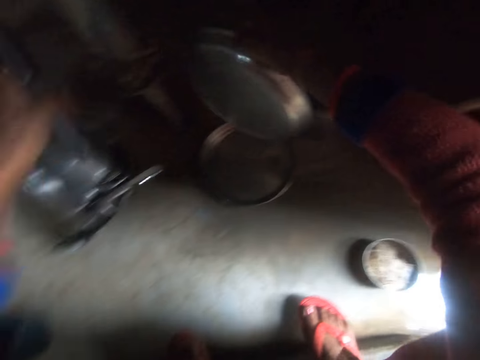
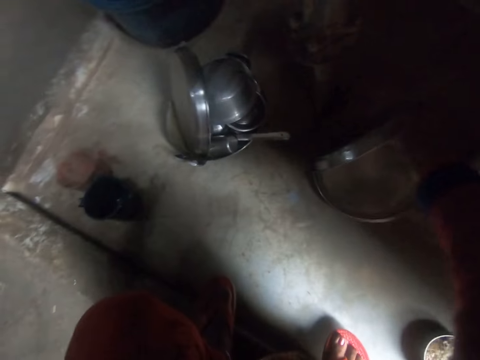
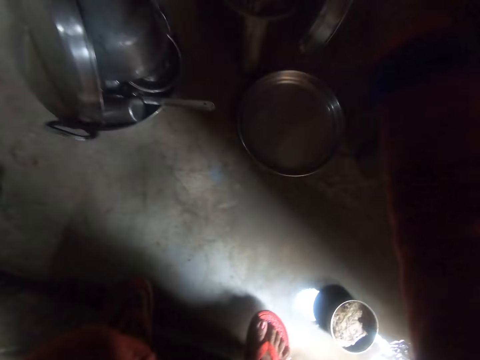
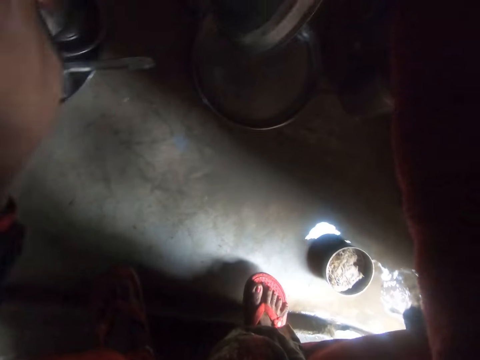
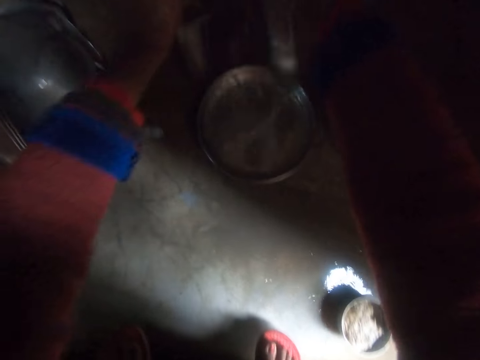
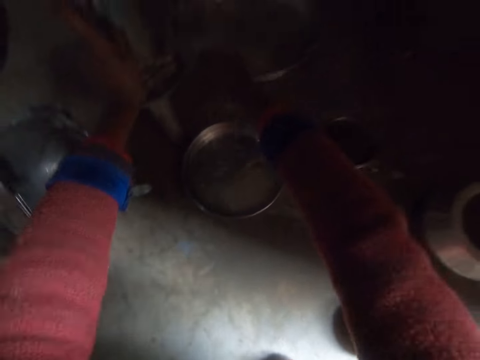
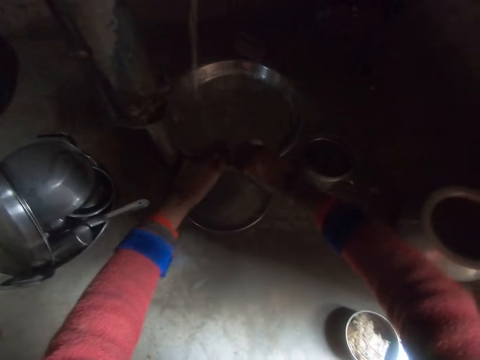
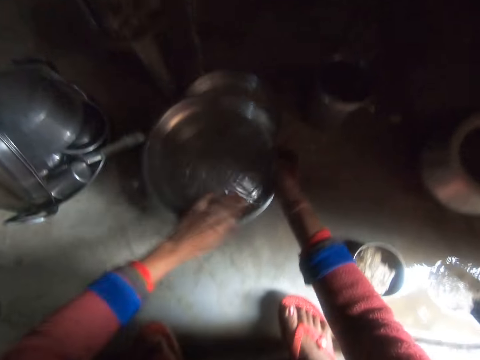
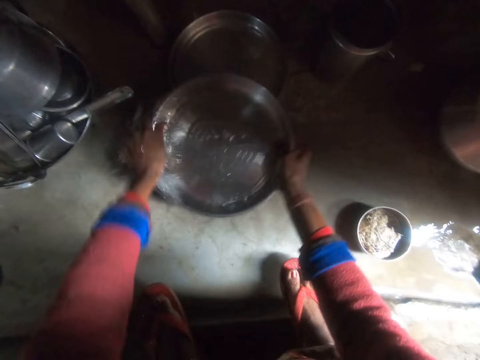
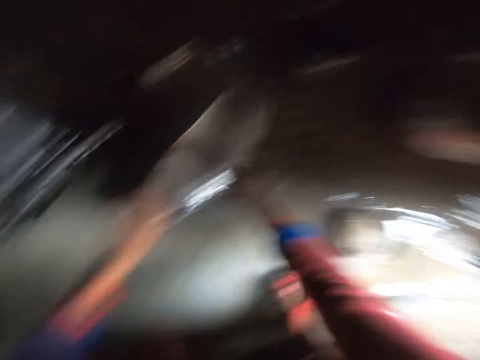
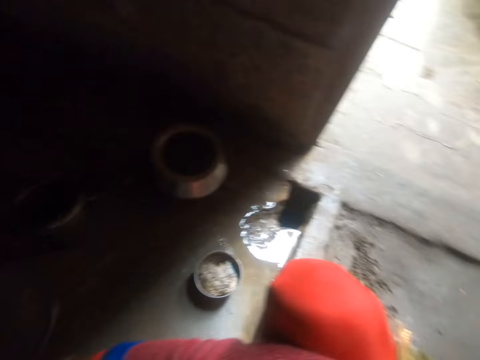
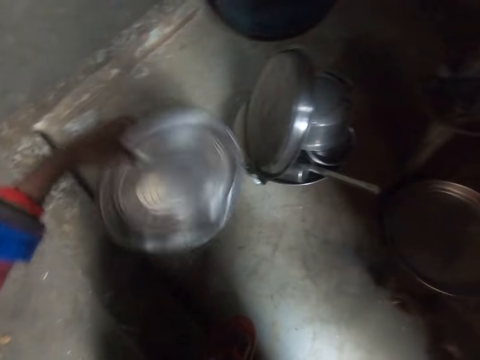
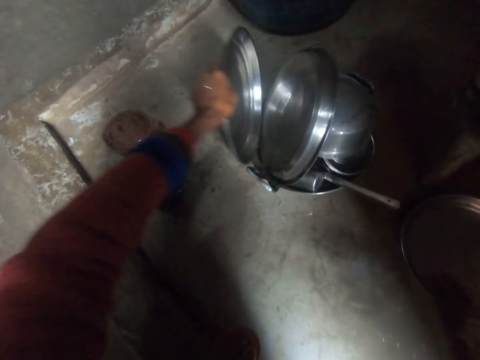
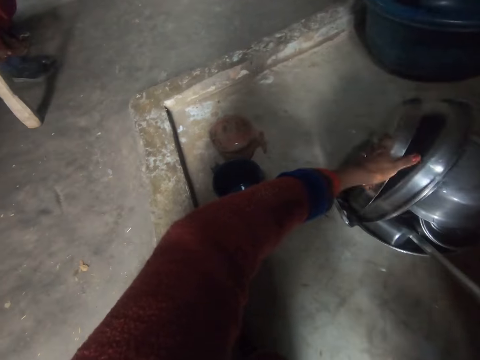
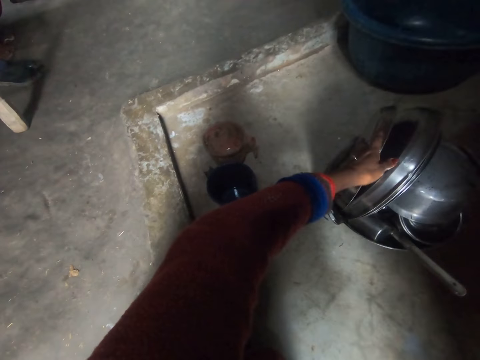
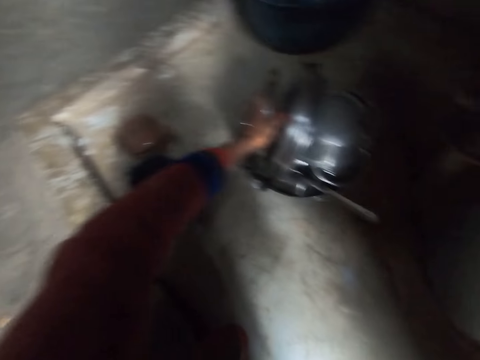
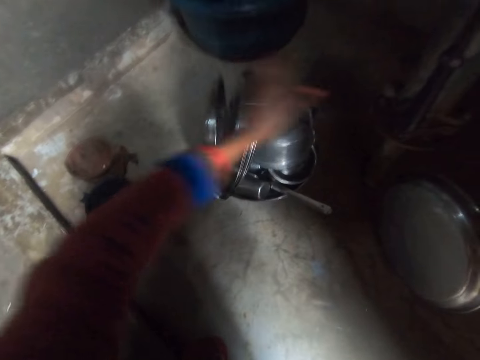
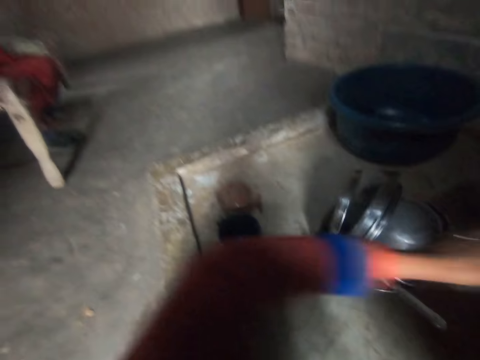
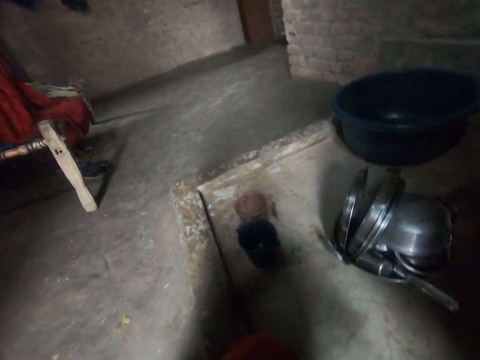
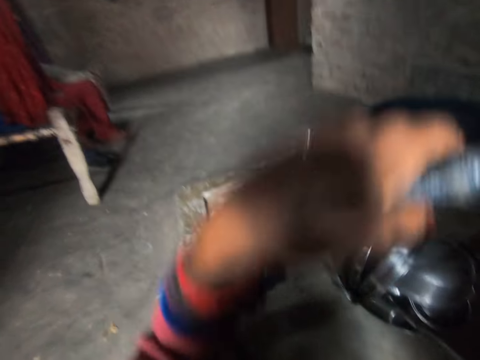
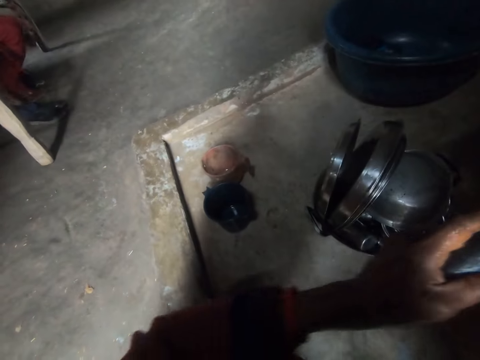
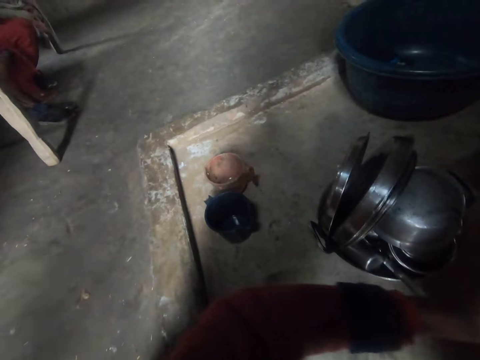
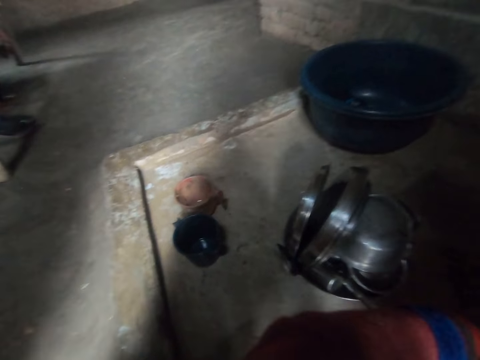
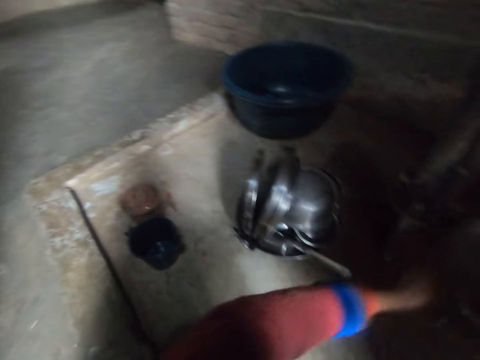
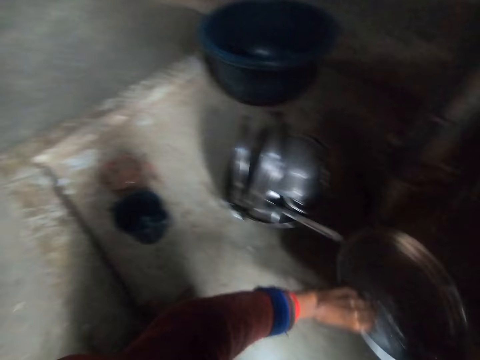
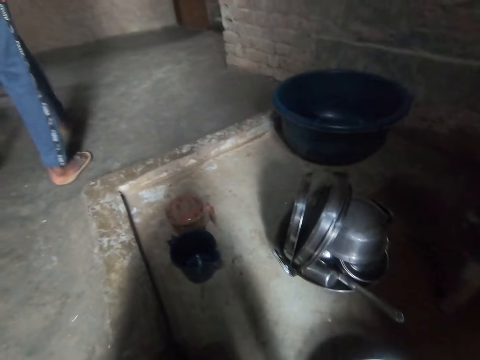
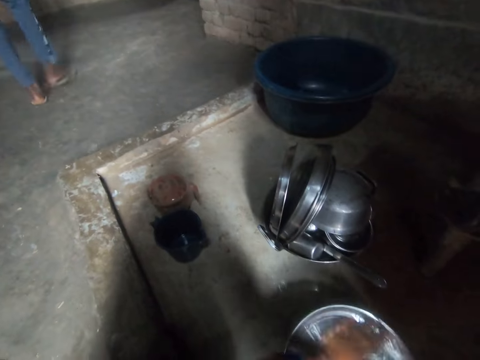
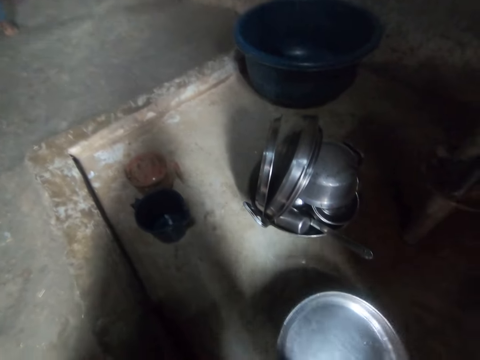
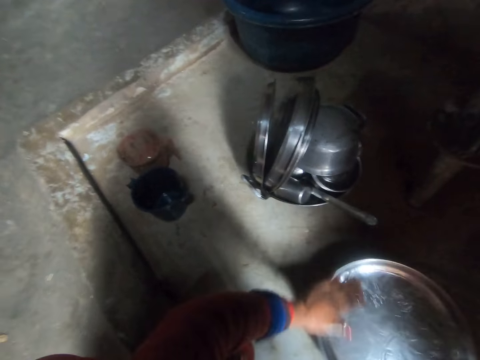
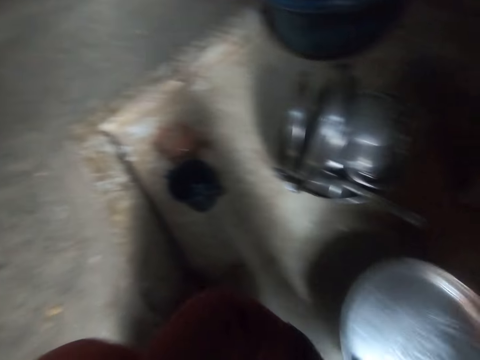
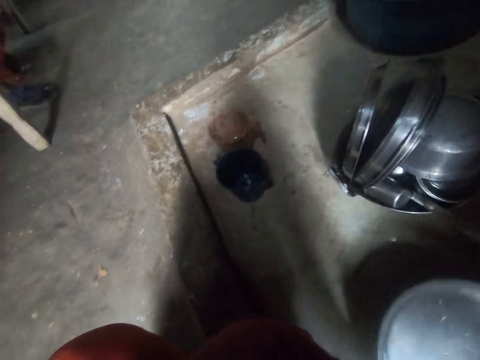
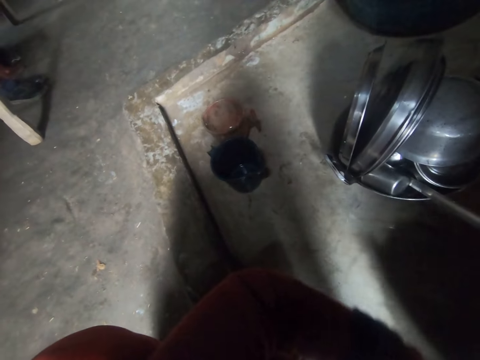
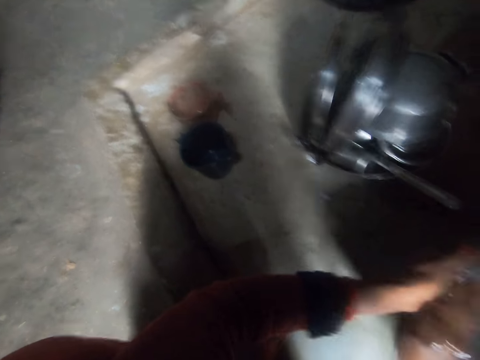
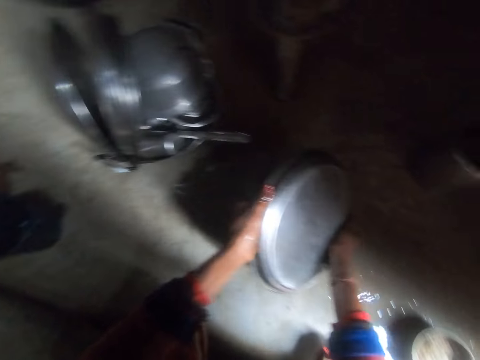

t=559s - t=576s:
The camera wearer pumps water from the well. They run water on the tray. They rinse the tray. They place the tray on the tray in the wok. A girl sits nearby. The camera wearer pumps water from the well and rinses the tray. A man walks past the camera wearer.

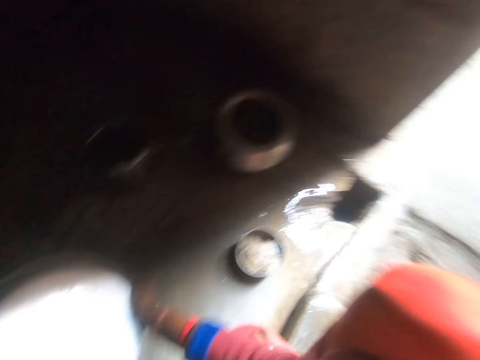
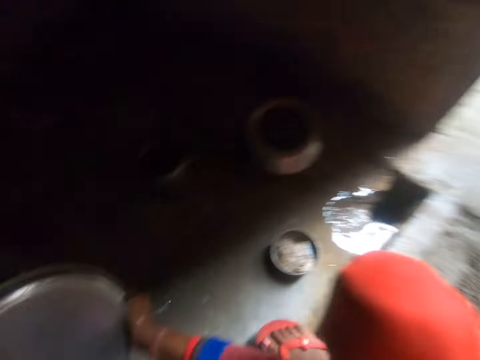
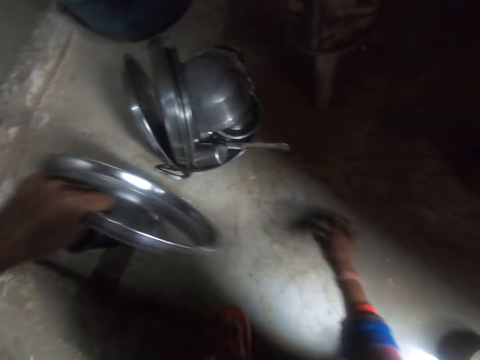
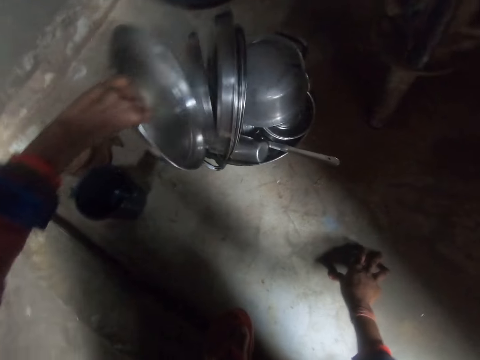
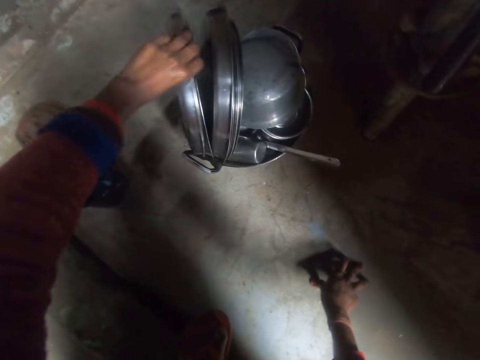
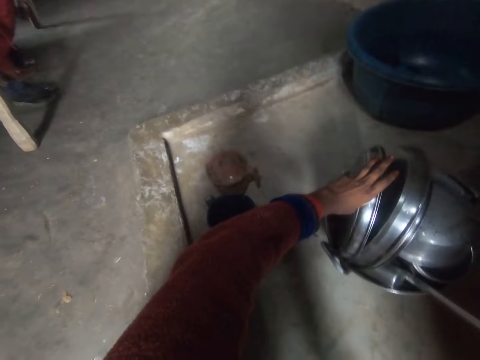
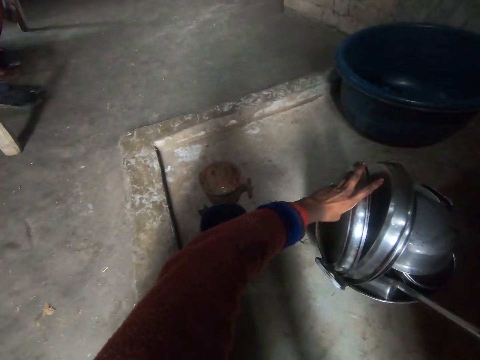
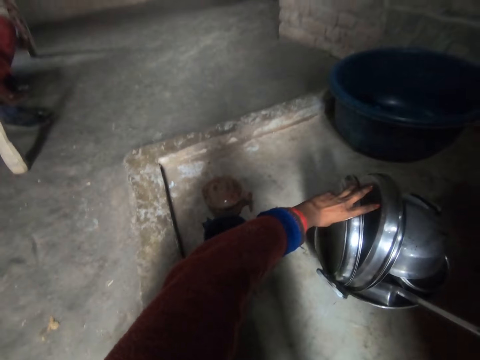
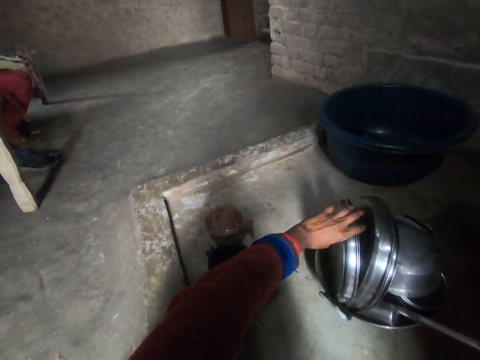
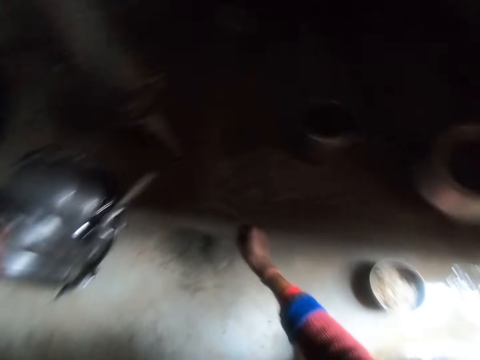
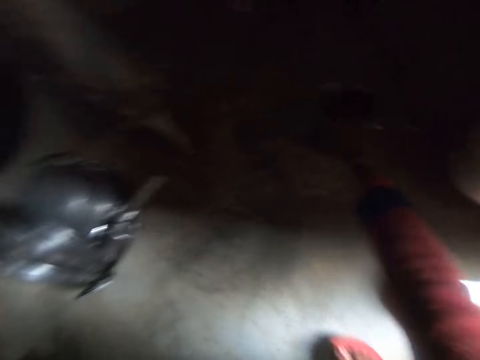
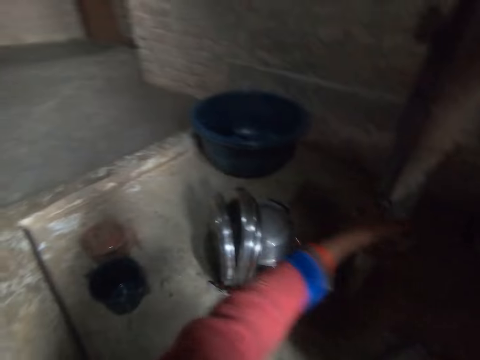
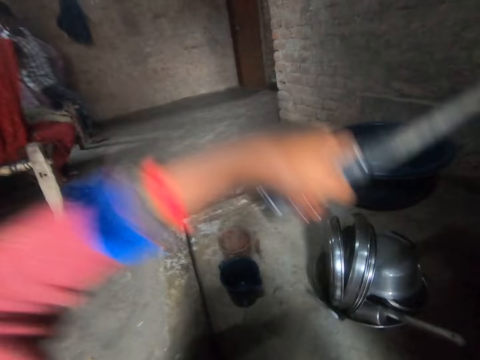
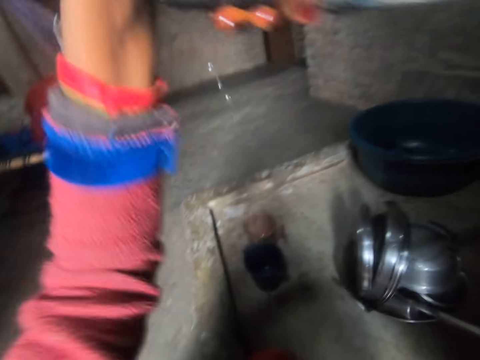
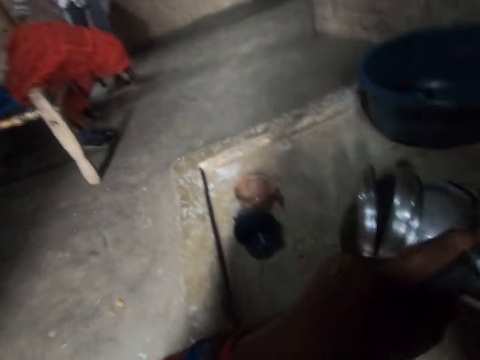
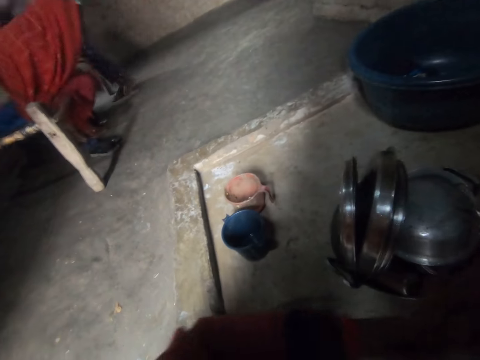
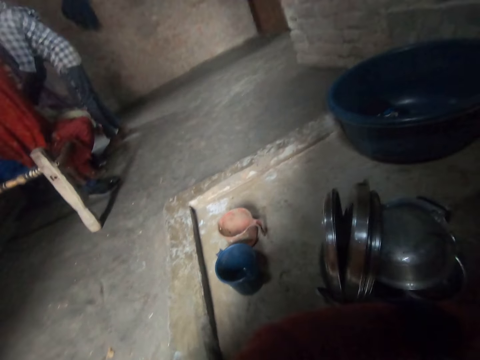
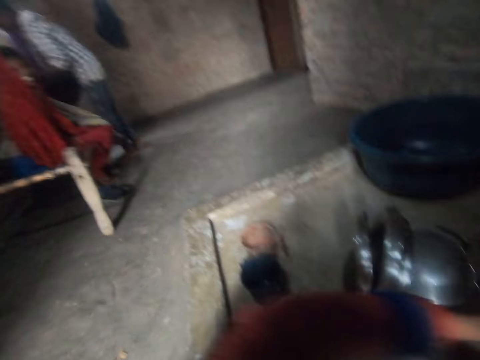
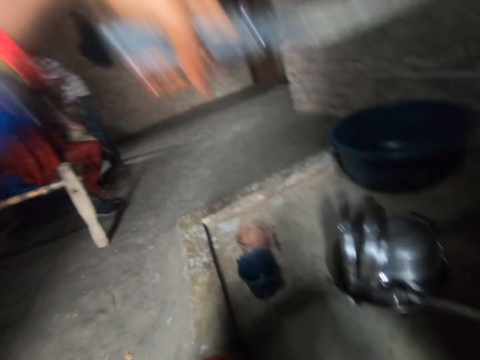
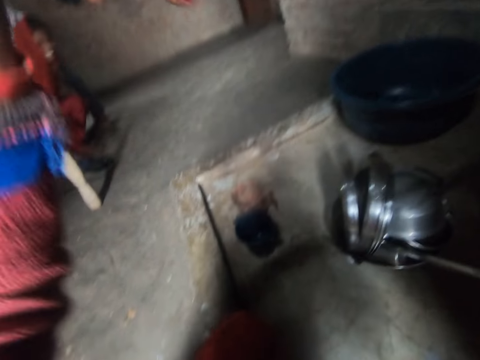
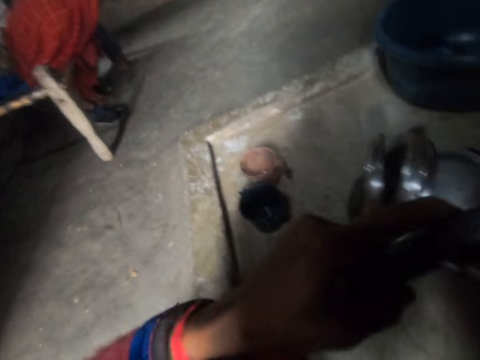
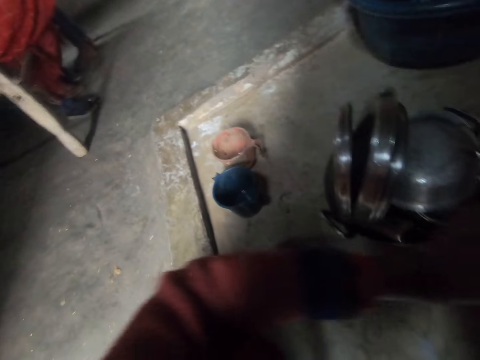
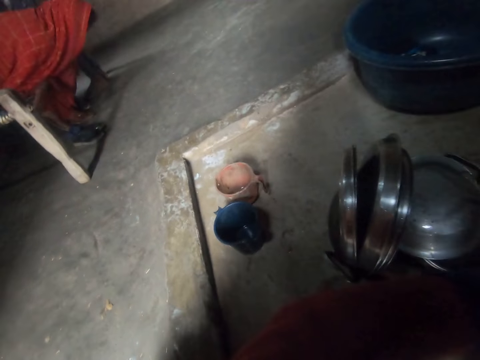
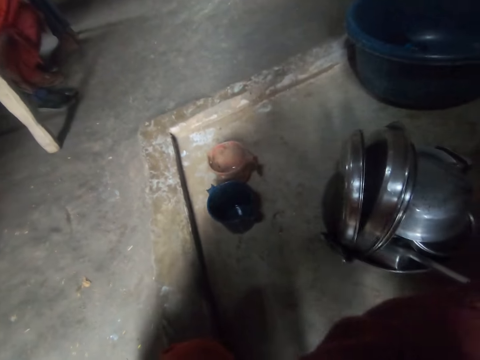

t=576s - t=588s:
The camera wearer places the tray in the wok. They pick up a stainless steel pot. They pump water from the well.
